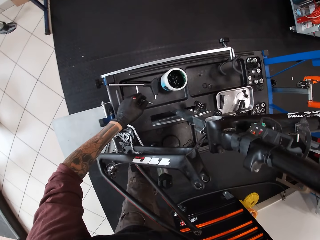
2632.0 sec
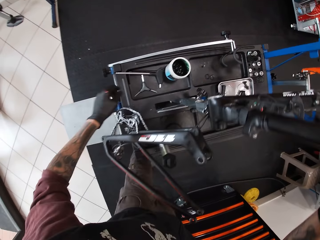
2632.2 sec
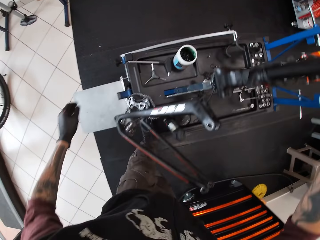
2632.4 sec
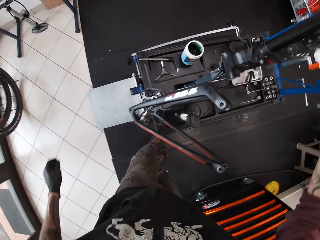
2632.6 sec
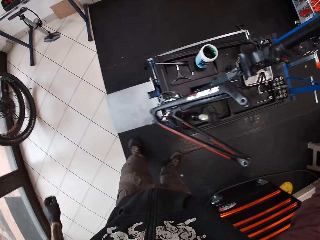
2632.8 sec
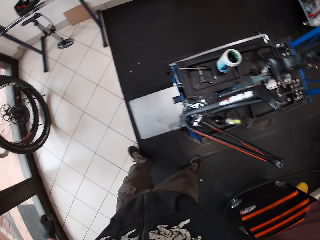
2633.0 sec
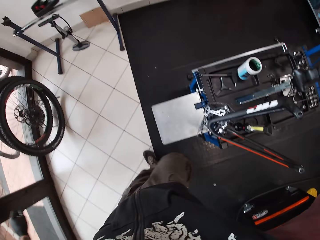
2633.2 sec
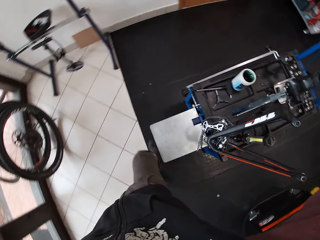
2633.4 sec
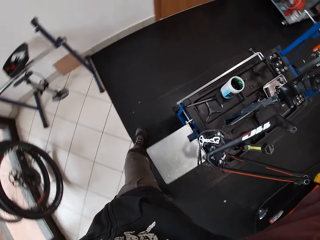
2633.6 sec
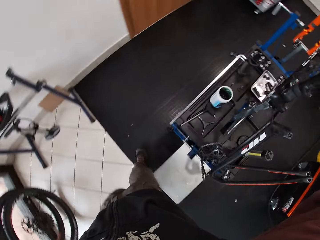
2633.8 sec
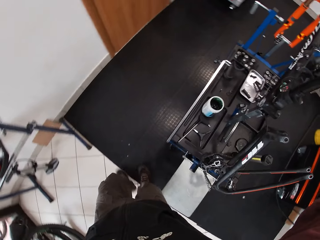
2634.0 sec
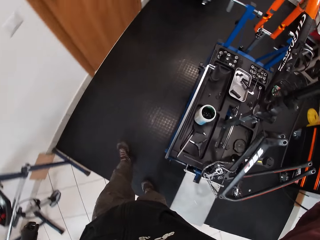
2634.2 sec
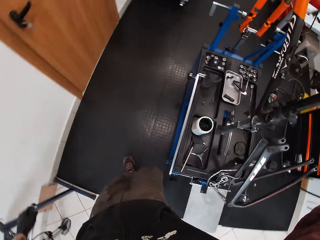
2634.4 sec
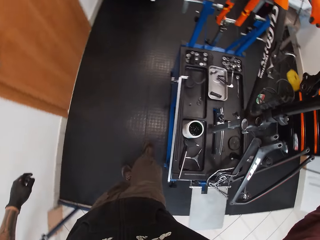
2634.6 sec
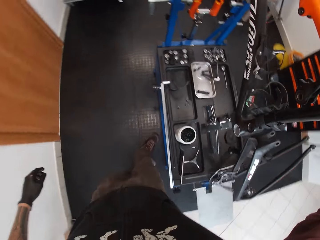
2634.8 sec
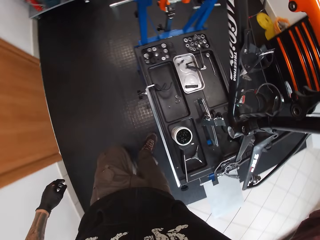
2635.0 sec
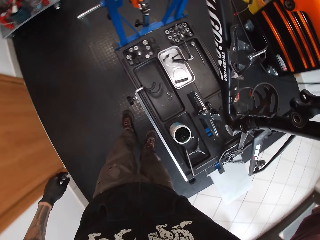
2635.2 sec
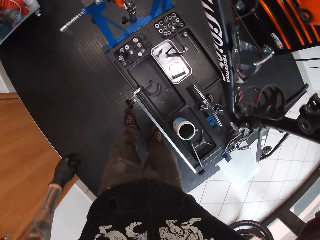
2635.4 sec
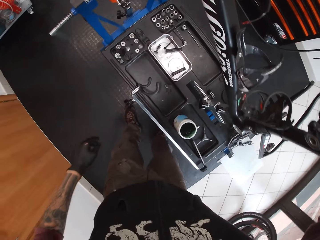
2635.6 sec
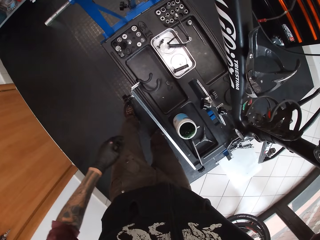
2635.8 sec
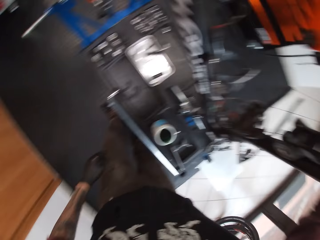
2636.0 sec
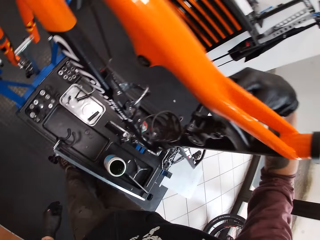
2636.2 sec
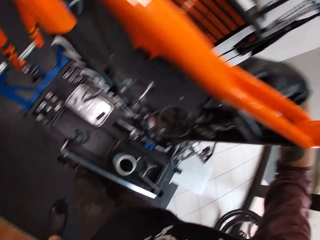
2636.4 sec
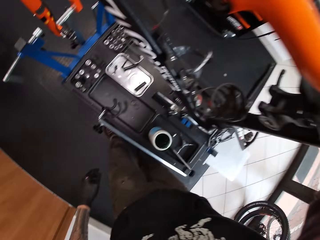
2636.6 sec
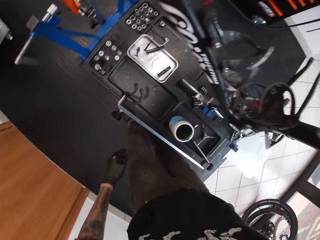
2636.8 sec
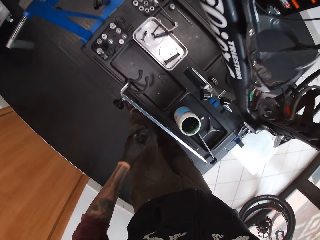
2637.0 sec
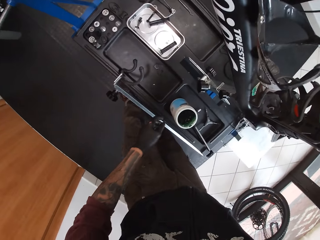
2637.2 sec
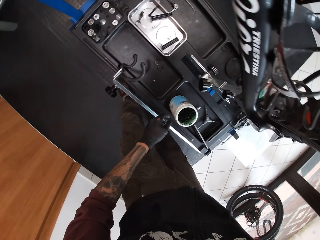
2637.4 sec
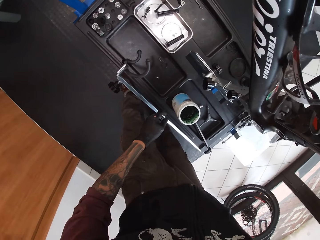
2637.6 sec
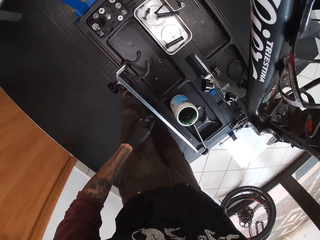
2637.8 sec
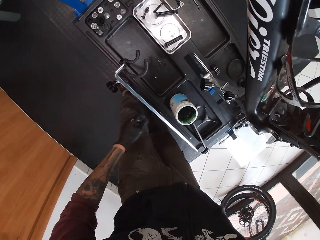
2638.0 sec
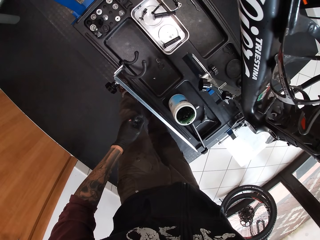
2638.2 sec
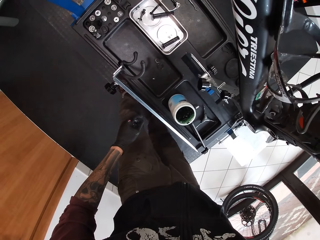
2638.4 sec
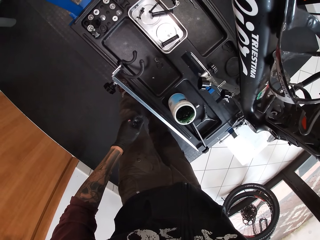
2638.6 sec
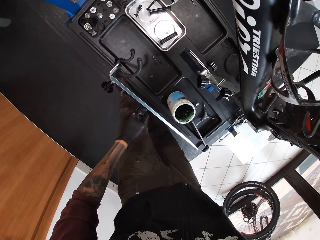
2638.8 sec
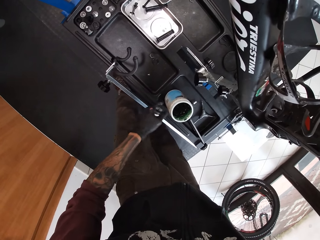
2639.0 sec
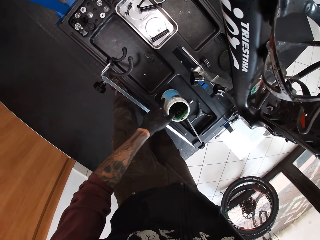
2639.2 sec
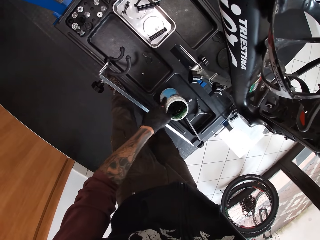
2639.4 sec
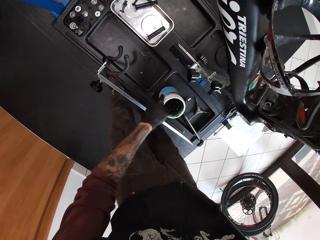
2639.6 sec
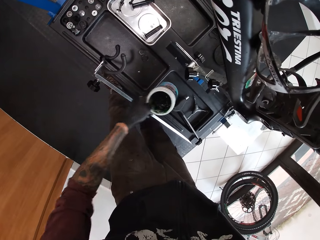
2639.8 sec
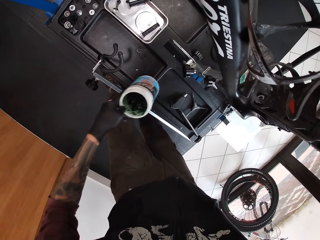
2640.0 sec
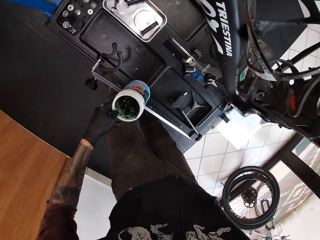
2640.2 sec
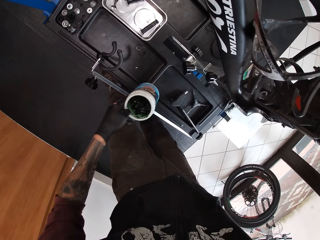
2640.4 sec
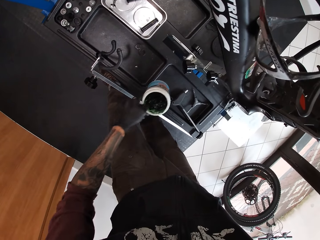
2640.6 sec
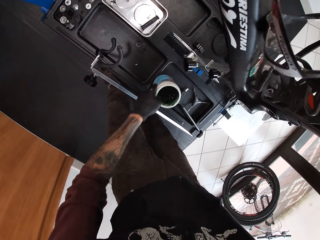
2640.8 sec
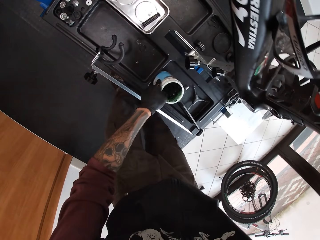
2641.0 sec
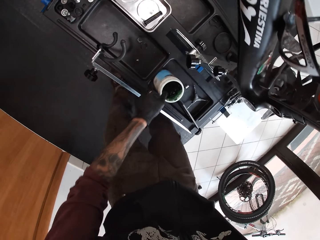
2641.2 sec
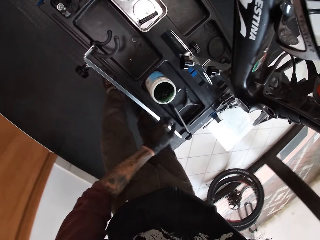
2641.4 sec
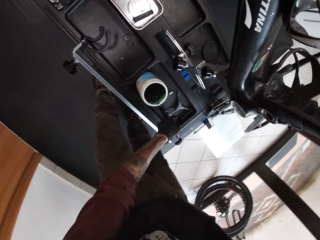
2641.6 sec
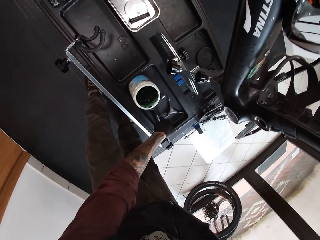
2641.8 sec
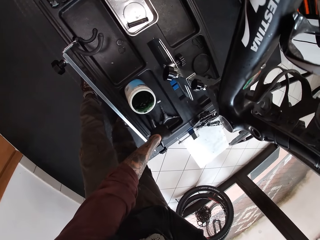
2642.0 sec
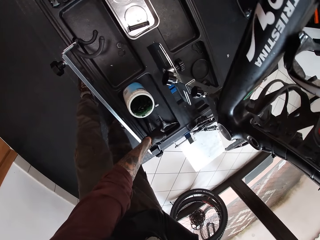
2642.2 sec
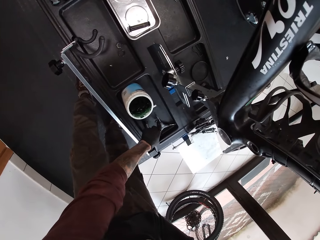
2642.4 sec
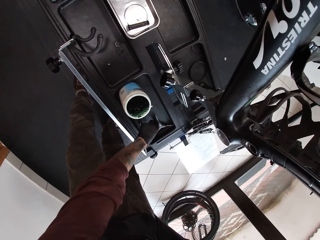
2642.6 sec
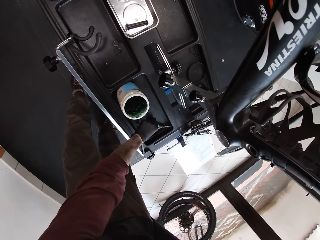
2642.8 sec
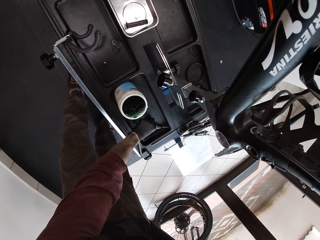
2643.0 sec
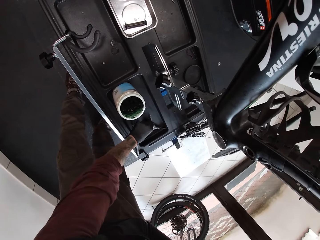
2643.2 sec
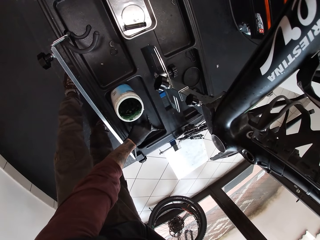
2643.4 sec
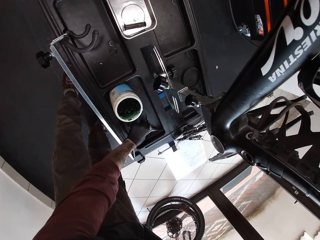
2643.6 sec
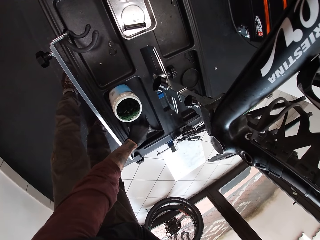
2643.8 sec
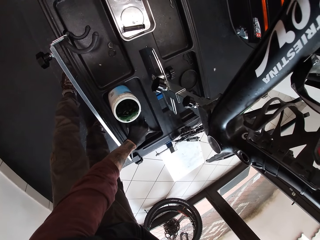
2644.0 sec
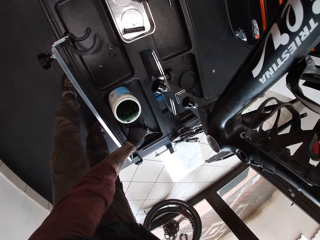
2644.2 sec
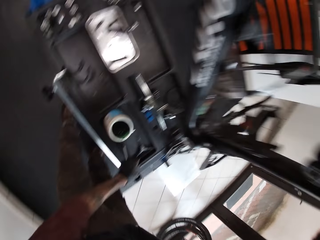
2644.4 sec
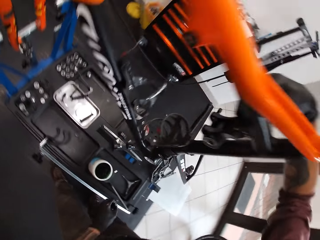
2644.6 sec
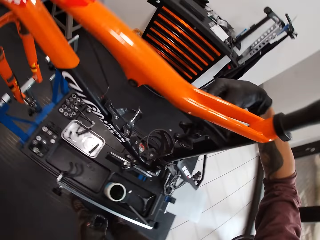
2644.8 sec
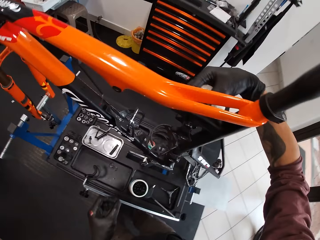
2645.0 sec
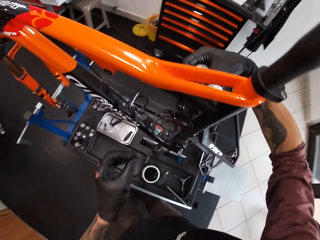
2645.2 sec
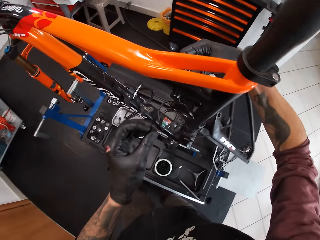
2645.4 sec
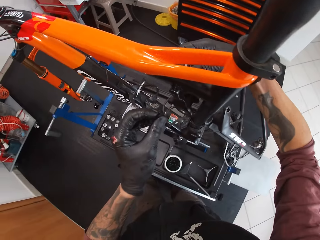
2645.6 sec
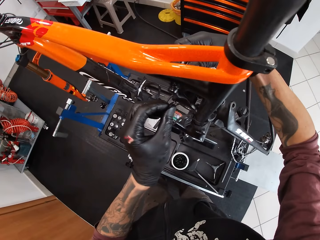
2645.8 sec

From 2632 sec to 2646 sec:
The camera wearer walks. He picks up the grease jar from the bench with his left hand. He places the grease jar on the bench with his left hand. He pushes the bolt extractor on the bench with his left hand. He picks up a bearing or bolt from the bench with his left hand.

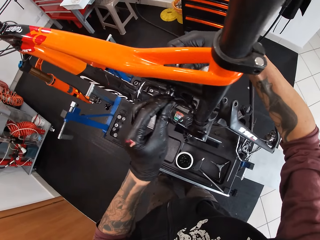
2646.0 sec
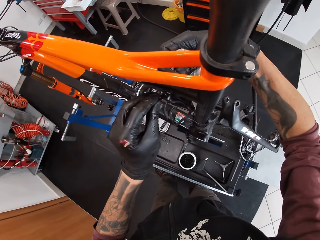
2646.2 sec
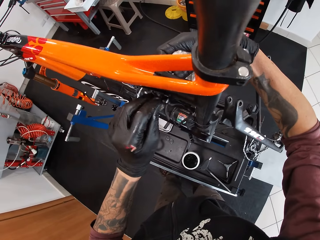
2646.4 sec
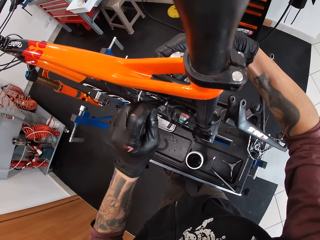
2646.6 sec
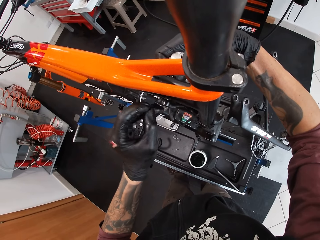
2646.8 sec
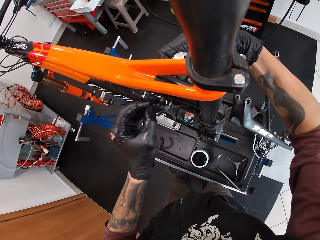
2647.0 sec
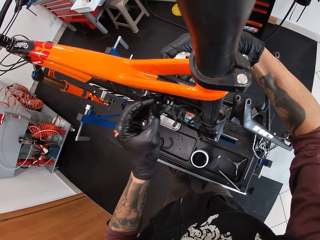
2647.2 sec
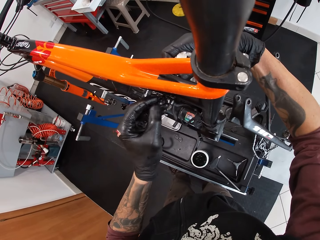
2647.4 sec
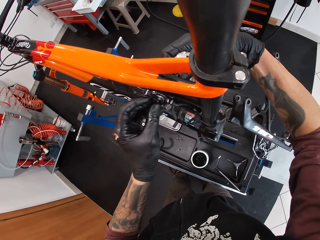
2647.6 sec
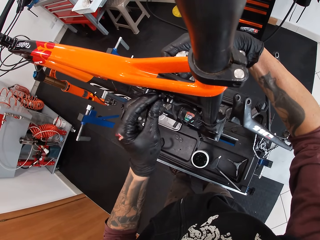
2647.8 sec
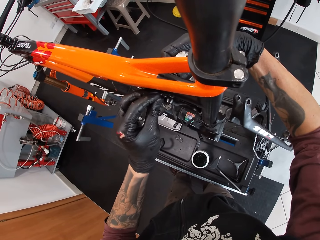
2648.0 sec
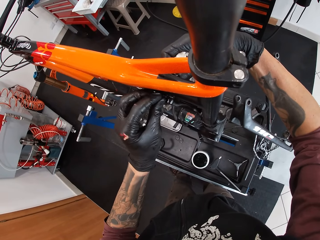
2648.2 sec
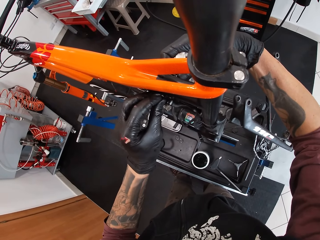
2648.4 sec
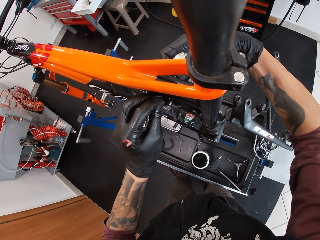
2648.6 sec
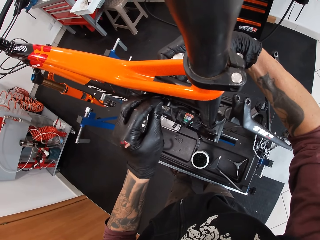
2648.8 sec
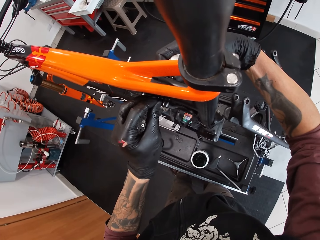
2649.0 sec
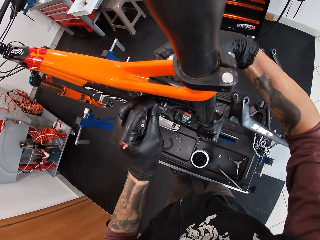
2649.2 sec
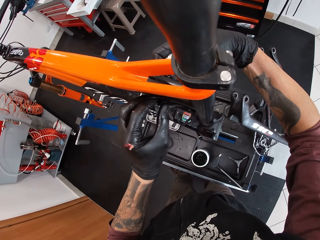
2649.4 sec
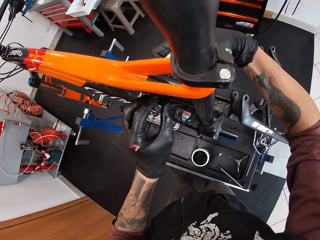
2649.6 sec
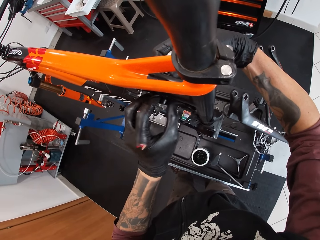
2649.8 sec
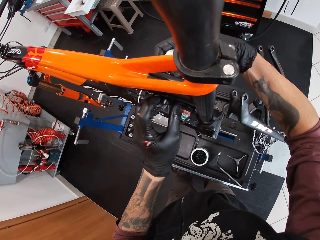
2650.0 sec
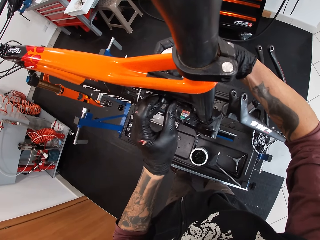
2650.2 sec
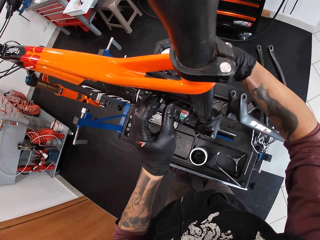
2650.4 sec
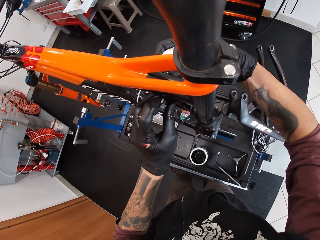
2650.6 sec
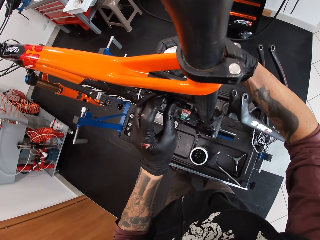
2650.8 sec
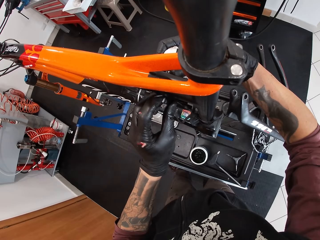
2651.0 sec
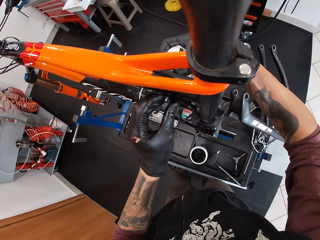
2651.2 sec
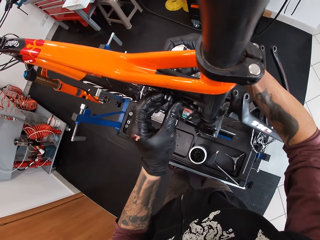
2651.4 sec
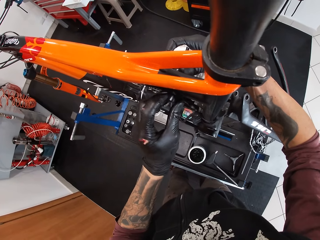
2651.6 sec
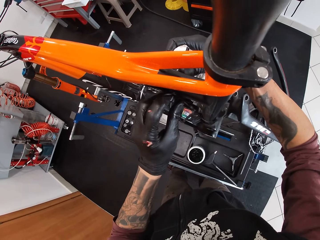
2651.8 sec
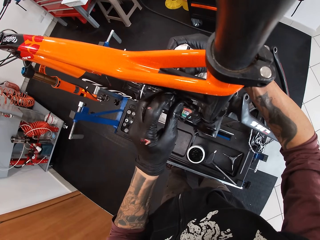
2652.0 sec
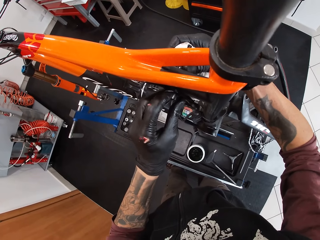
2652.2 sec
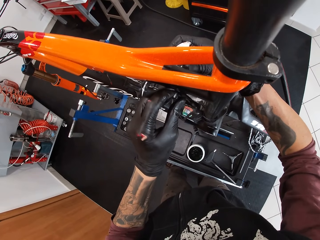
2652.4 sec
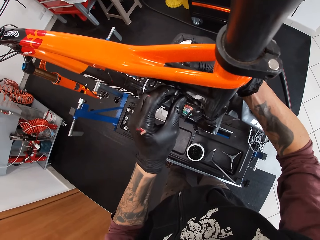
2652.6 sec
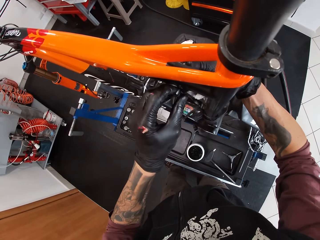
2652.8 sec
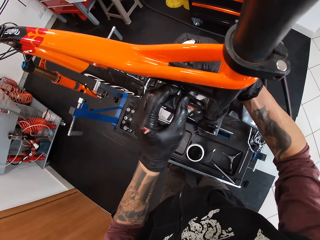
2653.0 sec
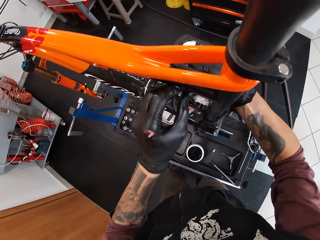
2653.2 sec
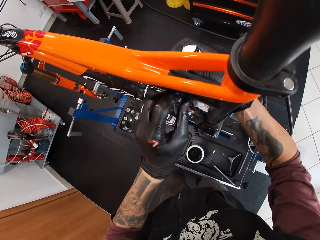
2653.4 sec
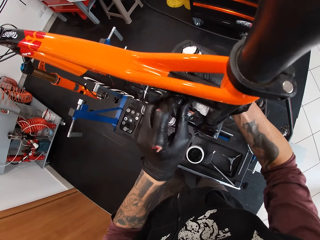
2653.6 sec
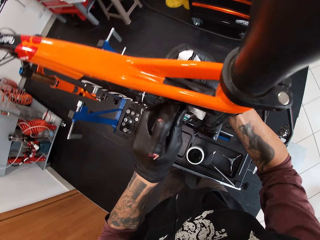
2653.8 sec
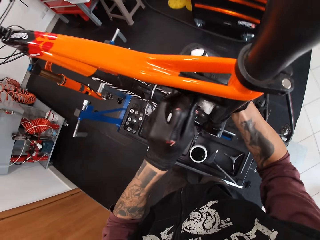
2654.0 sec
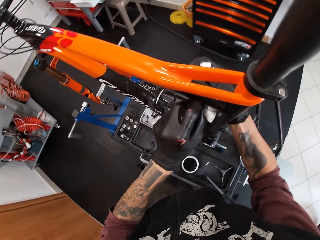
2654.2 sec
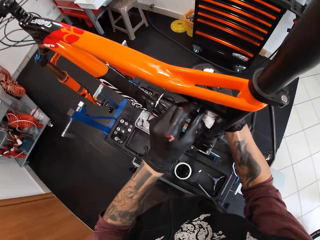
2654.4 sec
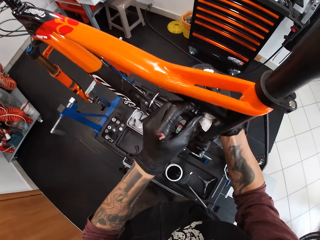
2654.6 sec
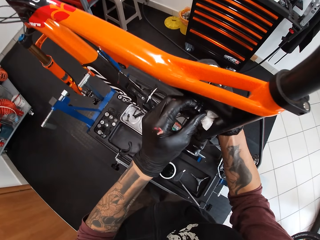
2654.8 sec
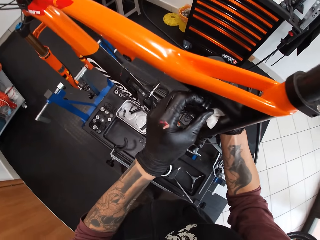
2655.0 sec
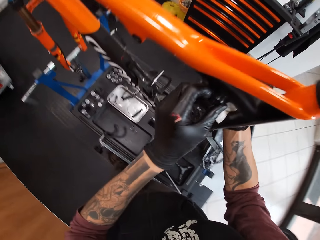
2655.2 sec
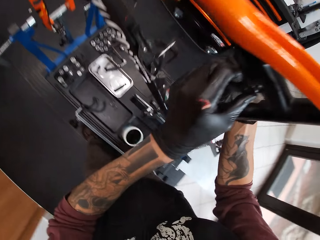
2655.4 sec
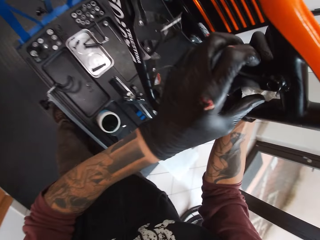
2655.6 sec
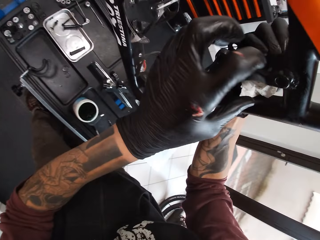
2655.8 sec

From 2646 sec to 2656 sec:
The camera wearer fixes the bolt on the bicycle. He places the bearing in the frame spare with his right hand.
